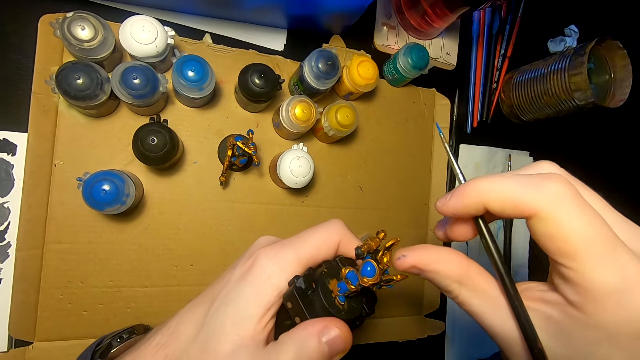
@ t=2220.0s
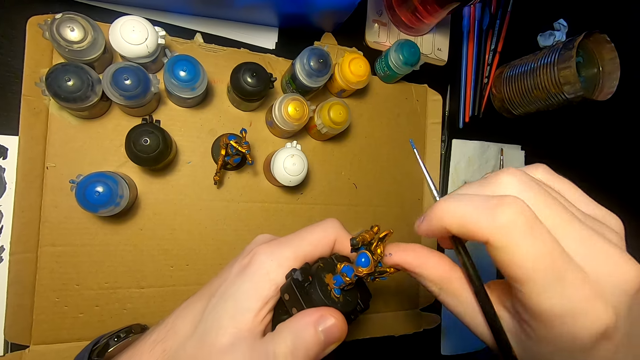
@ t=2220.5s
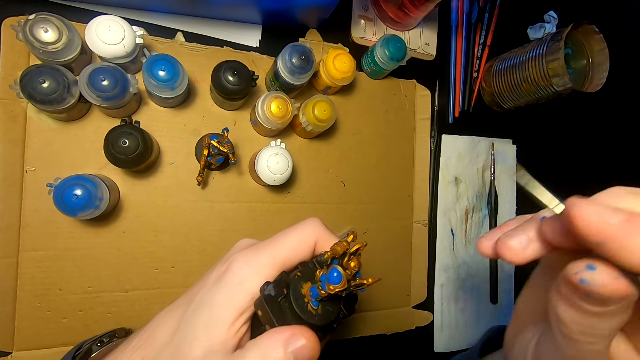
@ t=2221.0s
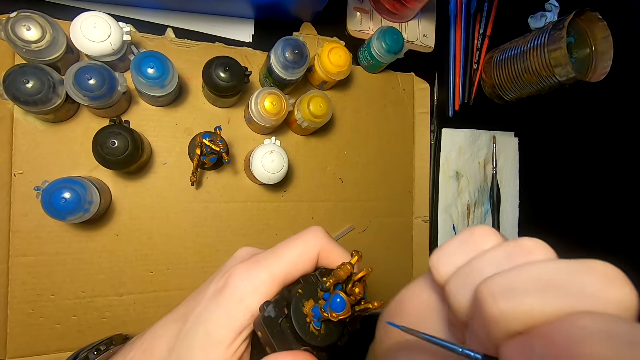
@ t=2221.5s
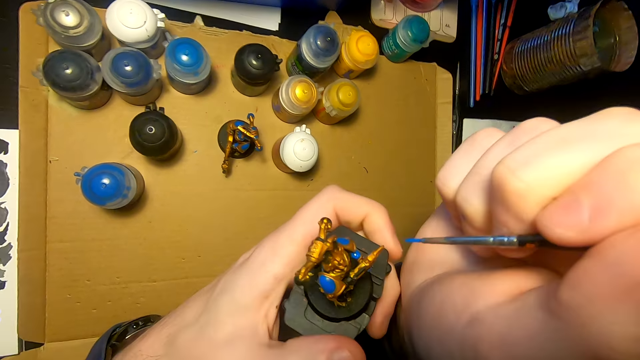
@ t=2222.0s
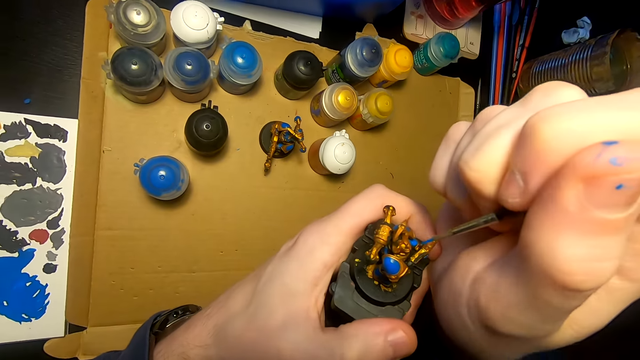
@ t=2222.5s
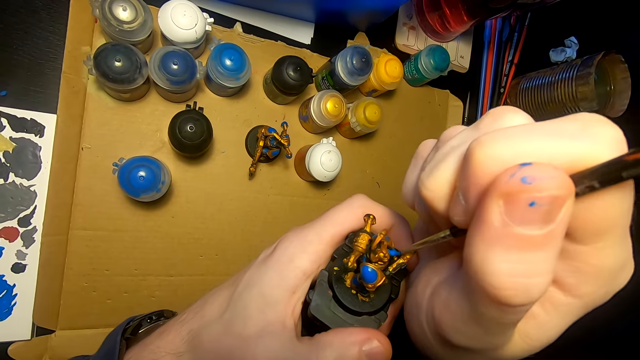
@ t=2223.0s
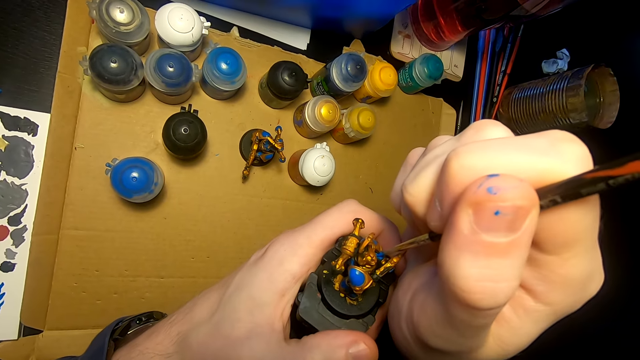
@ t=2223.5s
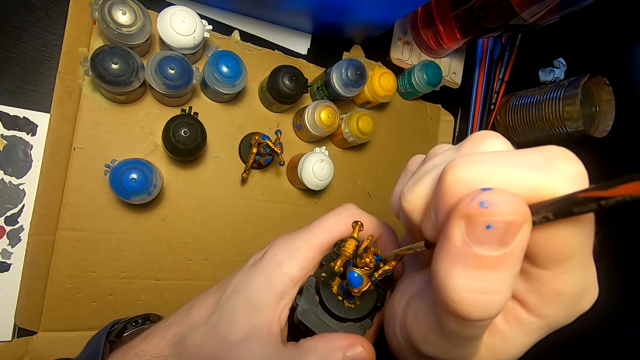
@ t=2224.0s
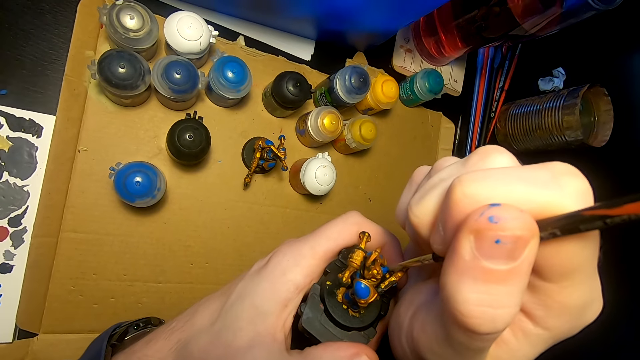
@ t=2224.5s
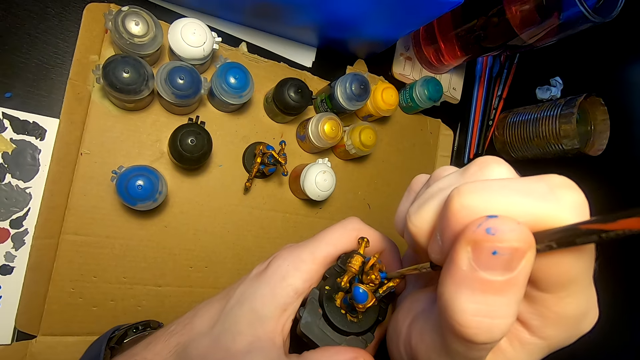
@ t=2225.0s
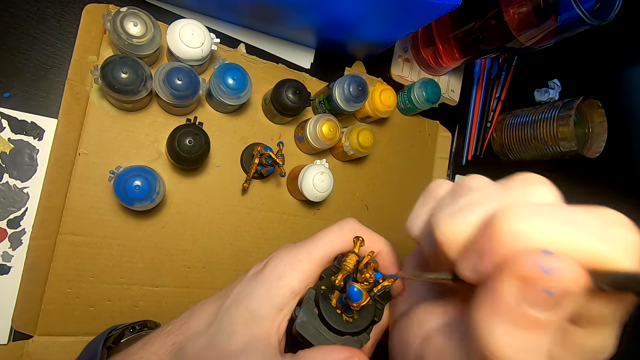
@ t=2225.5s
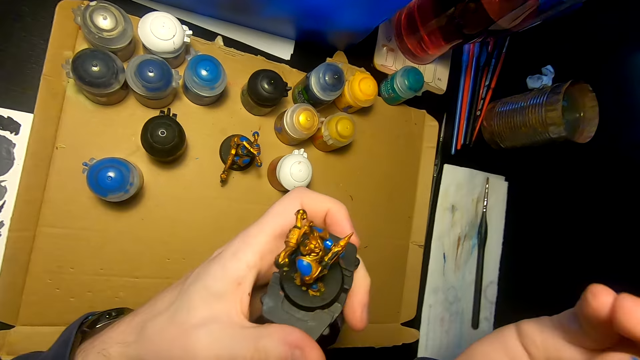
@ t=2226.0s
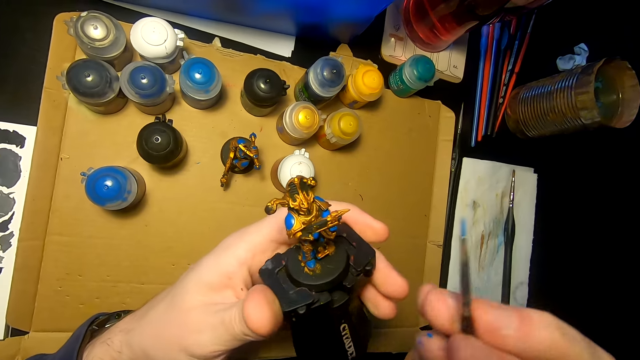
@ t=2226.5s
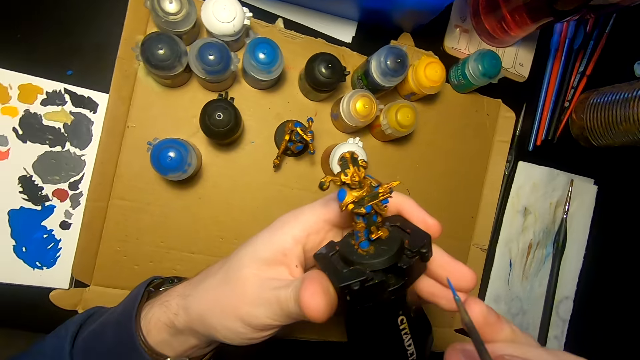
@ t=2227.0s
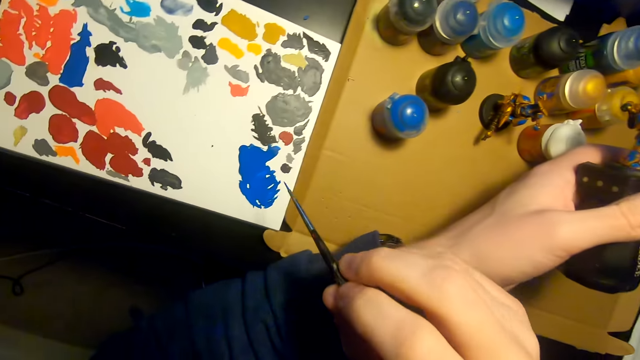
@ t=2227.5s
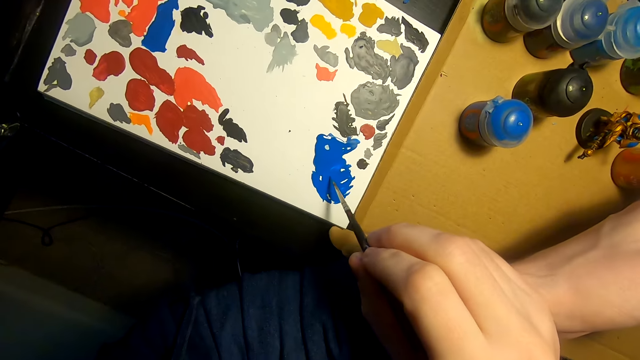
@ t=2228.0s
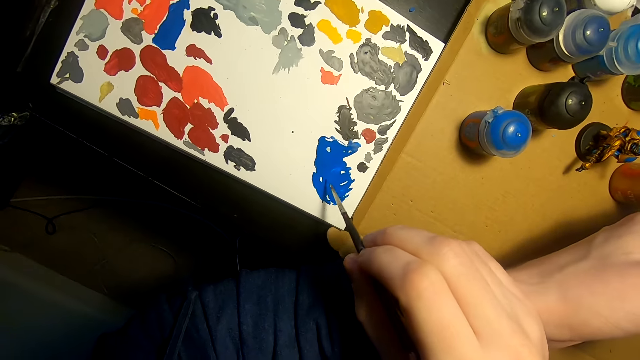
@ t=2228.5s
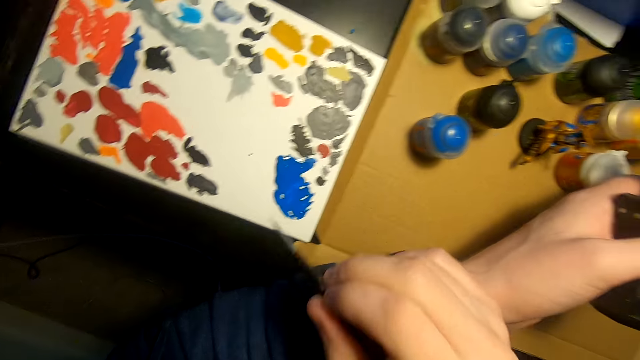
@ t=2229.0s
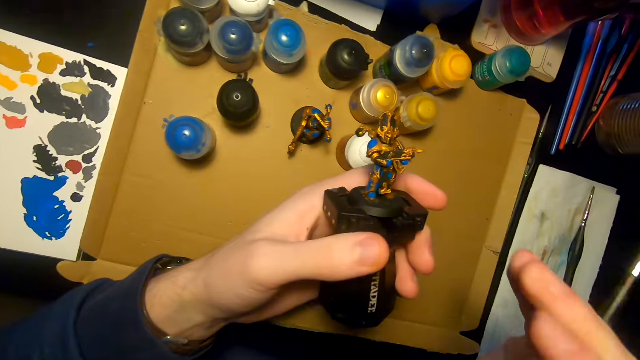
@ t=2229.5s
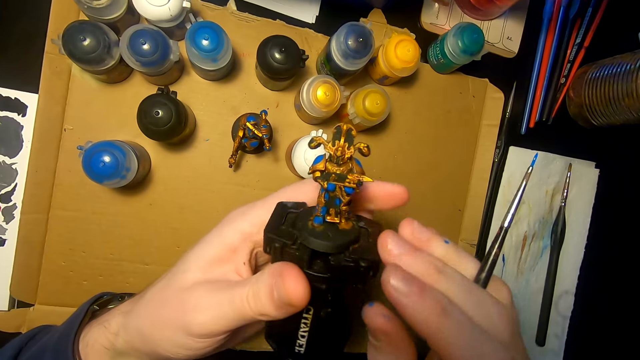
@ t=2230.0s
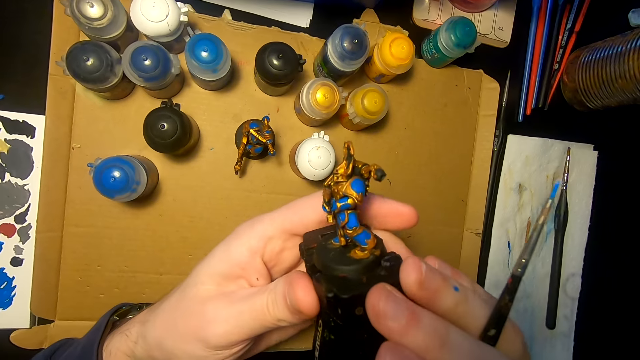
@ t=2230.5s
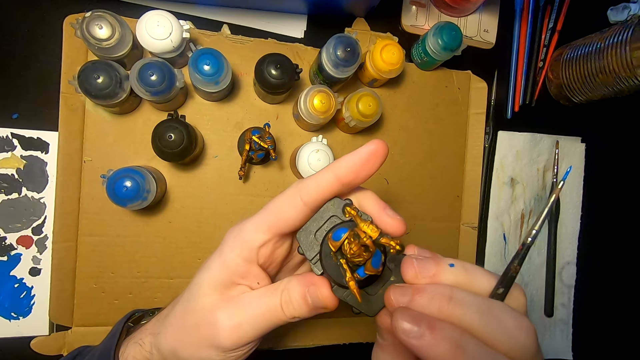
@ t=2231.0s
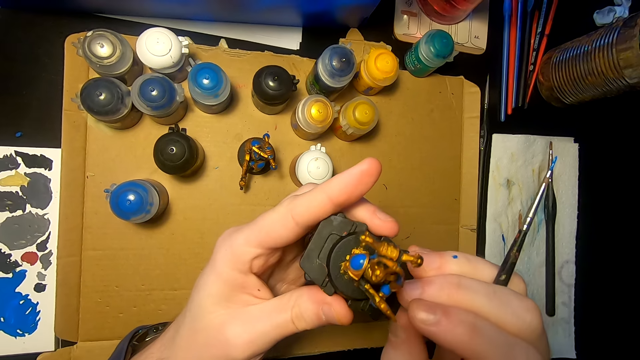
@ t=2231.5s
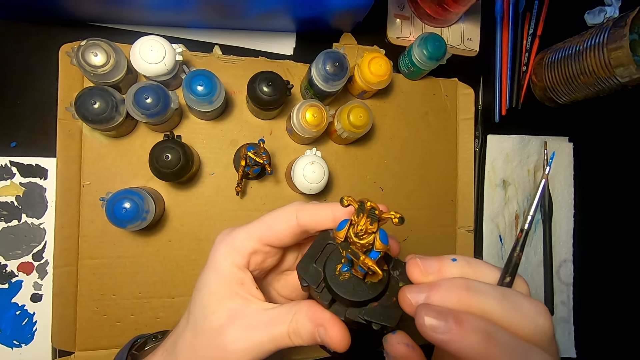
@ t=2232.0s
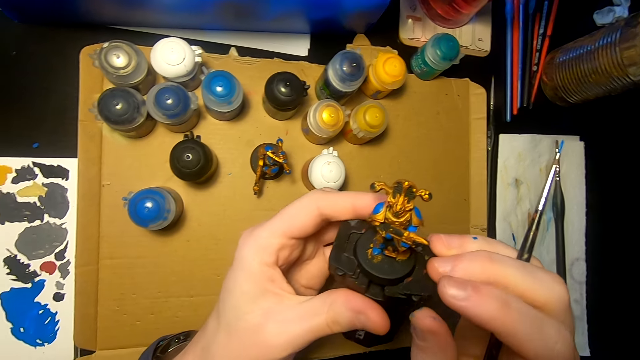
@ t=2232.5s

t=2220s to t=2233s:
The camera wearer lifts the pen brush or paintbrush. They touch the sculpture. They wipe the figurine. They lift the pen brush. They move the right hand. They paint the sculpture with the pen brush. They lift the pen brush. They look at the sculpture. They move the right hand. They rub the pen brush on the paint. They dip the paintbrush in paint. They lift the pen brush. They touch the sculpture. They look at the sculpture.

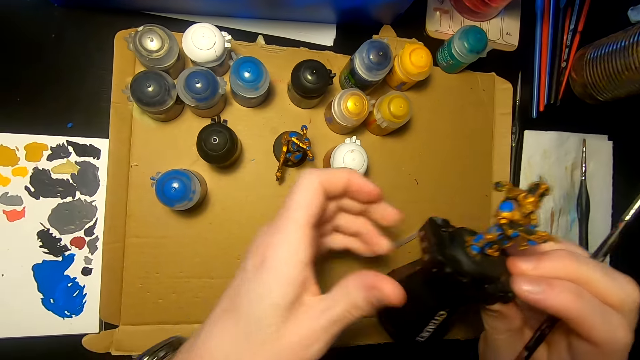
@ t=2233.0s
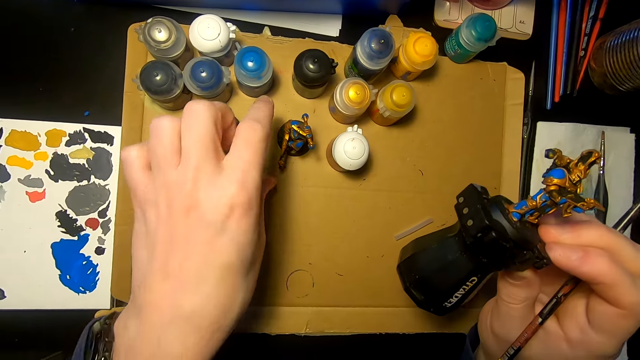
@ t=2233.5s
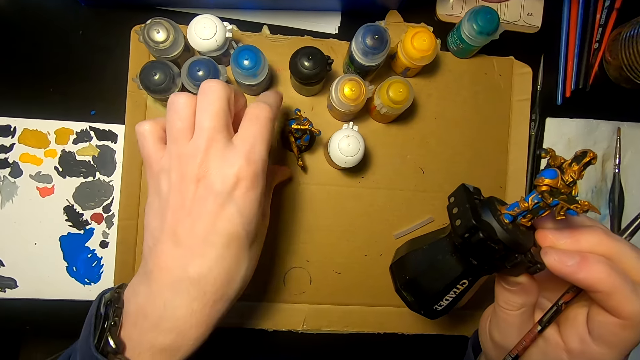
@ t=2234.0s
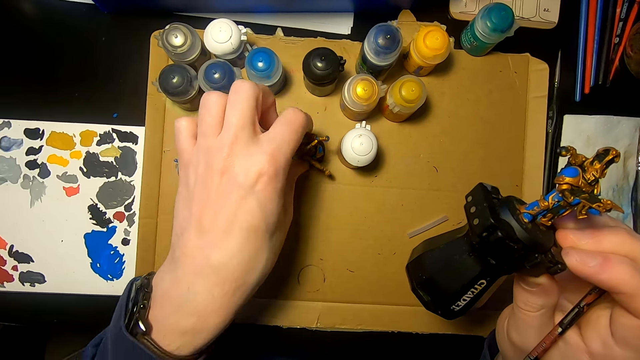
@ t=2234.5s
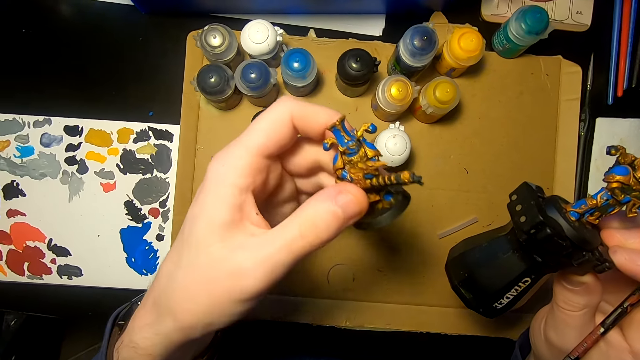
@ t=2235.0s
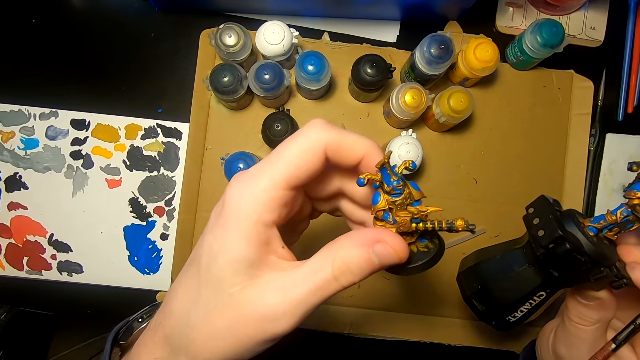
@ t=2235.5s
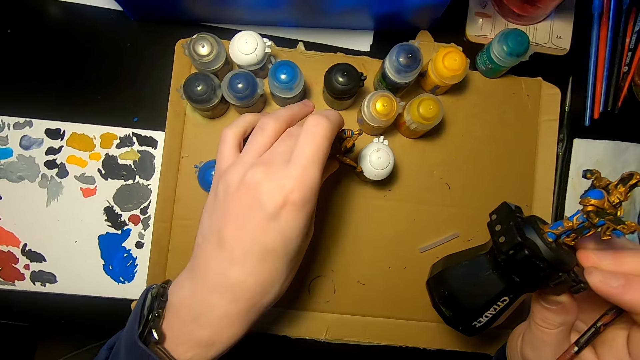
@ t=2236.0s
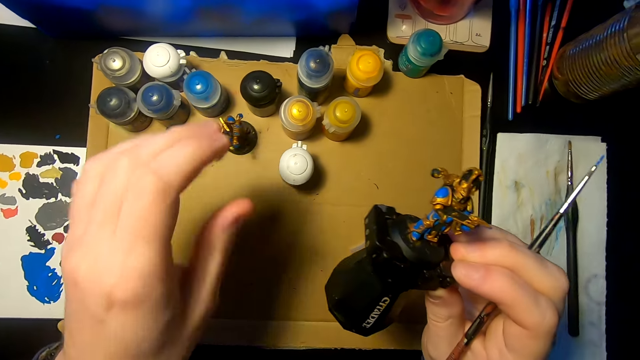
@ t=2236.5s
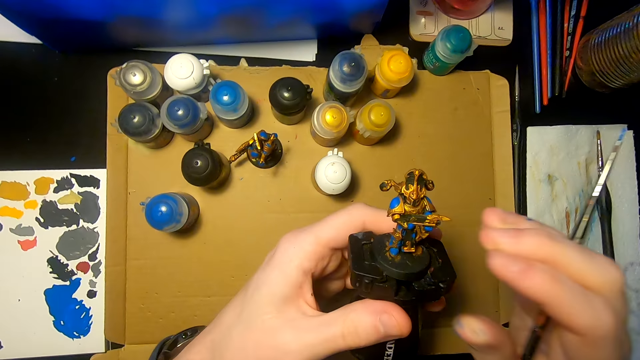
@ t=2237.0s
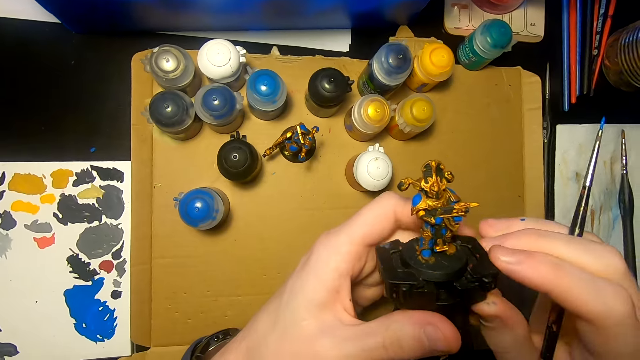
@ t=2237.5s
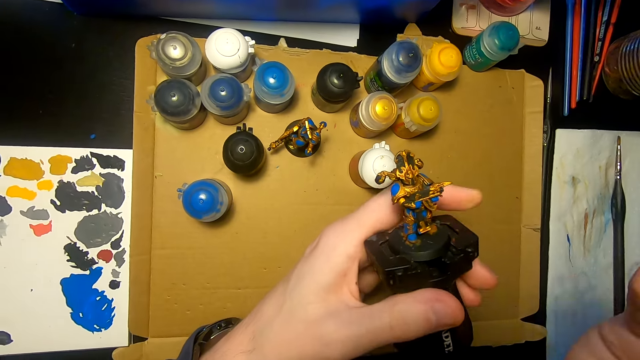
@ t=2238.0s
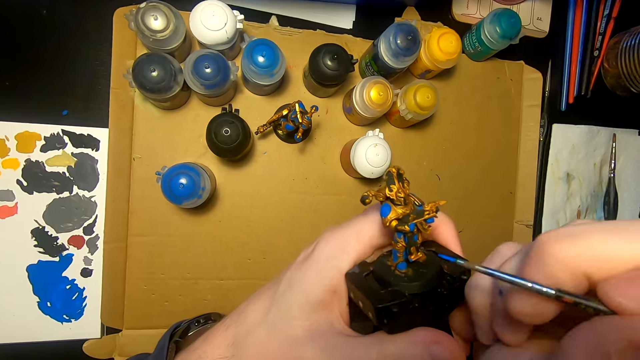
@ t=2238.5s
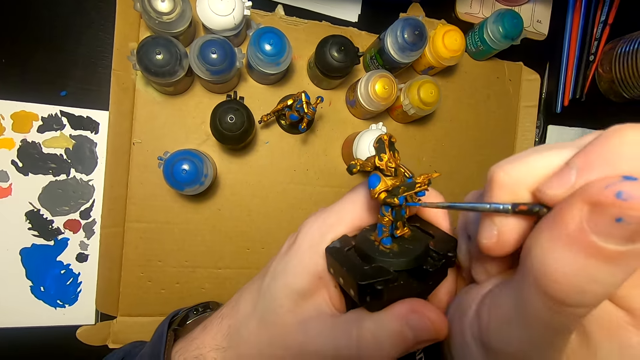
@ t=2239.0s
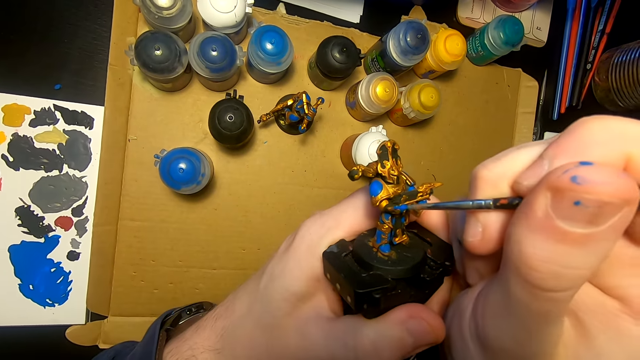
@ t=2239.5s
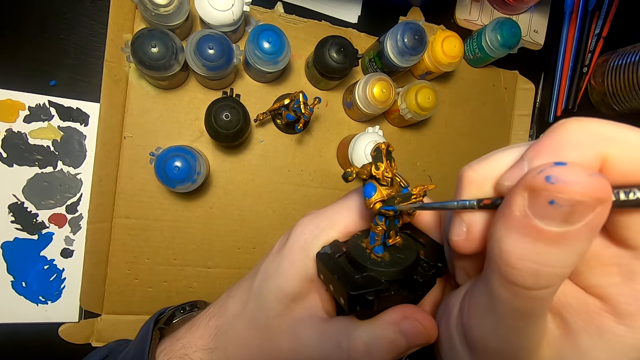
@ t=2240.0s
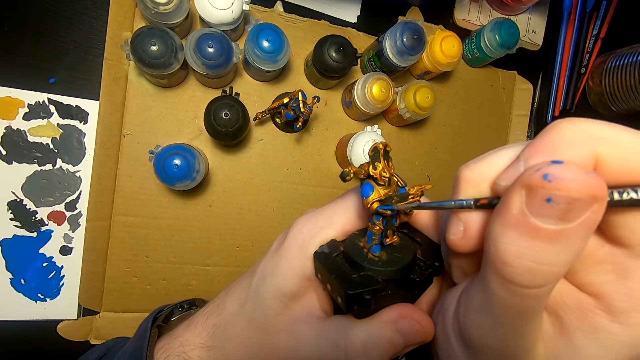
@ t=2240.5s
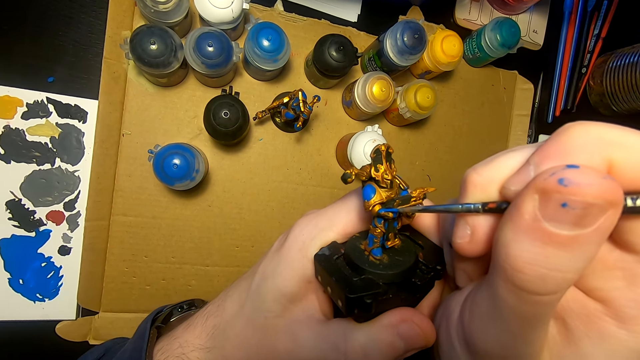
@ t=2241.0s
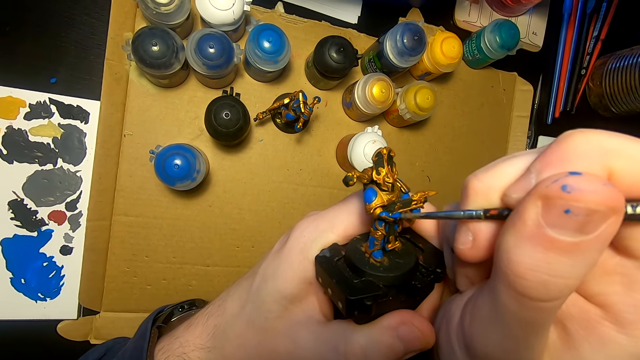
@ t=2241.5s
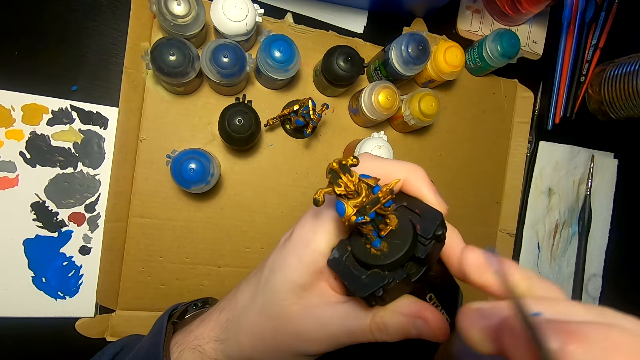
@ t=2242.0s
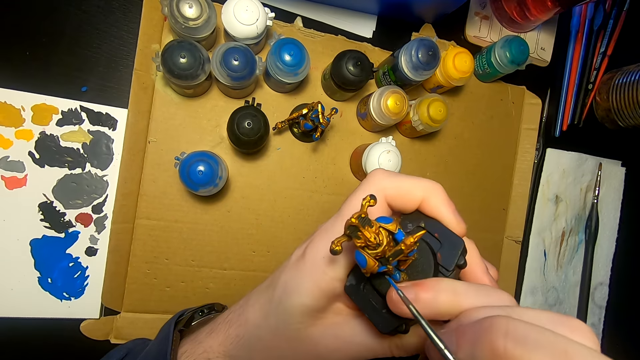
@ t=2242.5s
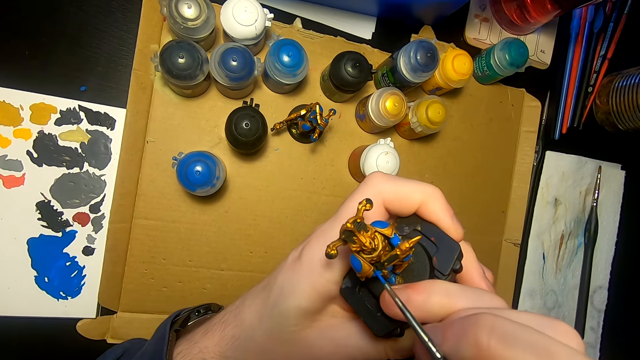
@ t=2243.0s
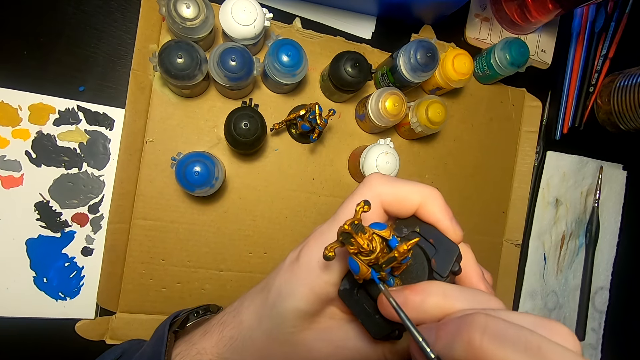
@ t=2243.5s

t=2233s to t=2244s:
The camera wearer moves the left hand. They touch the sculpture. They lift the sculpture. They look at the sculpture. They place the sculpture down on the table. They lift the left hand. They look at the sculpture. They move the right hand. They paint the sculpture with a paintbrush or pen brush. They lift the right hand. They move the right hand. They paint the sculpture with the pen brush.
